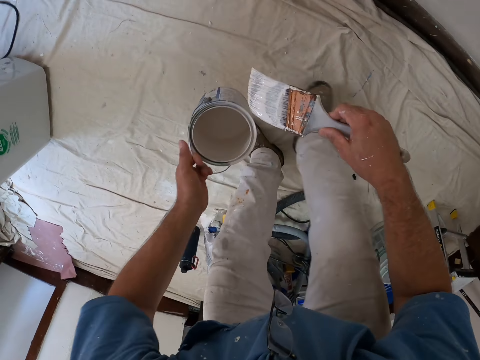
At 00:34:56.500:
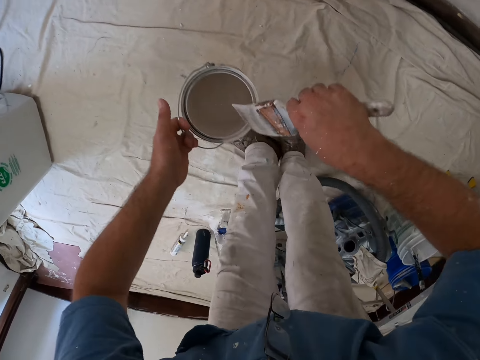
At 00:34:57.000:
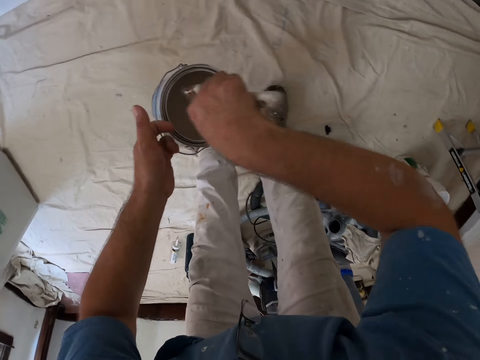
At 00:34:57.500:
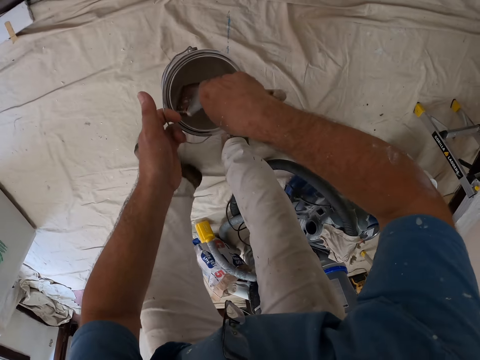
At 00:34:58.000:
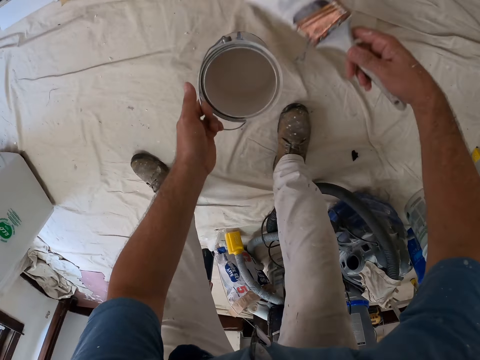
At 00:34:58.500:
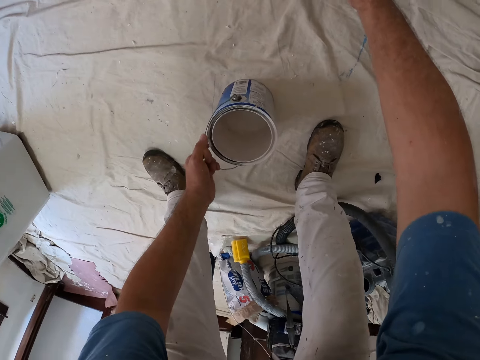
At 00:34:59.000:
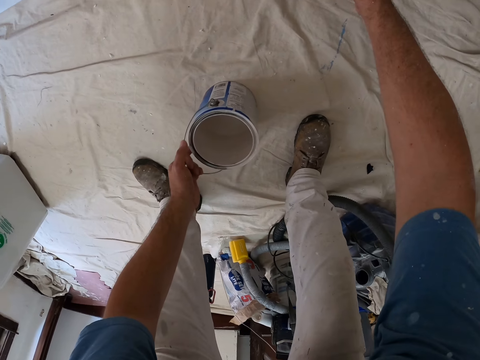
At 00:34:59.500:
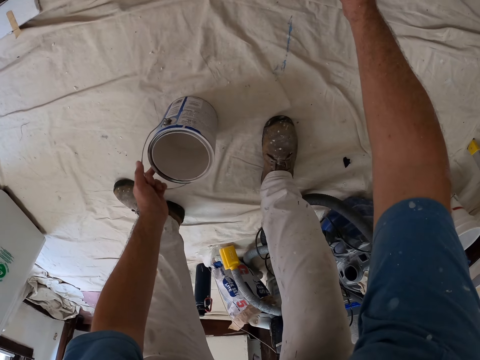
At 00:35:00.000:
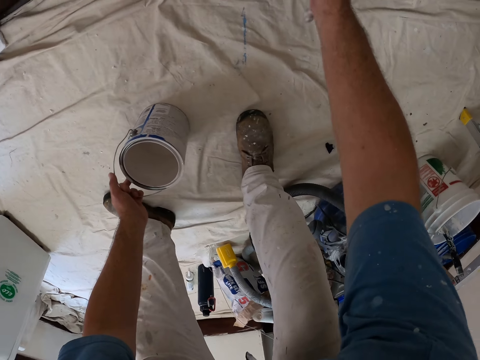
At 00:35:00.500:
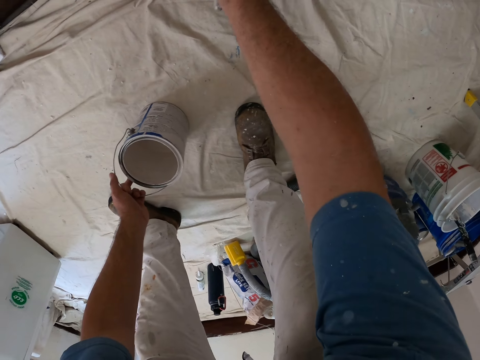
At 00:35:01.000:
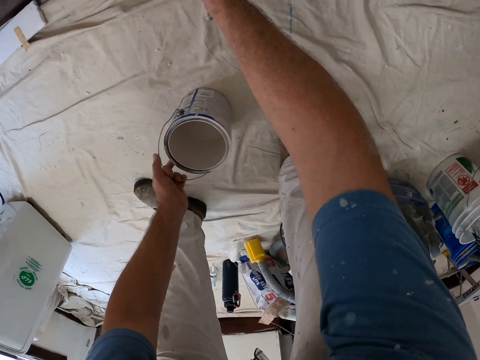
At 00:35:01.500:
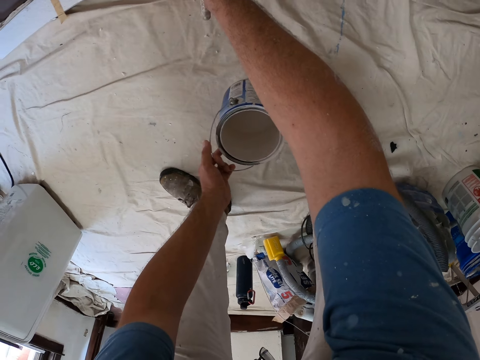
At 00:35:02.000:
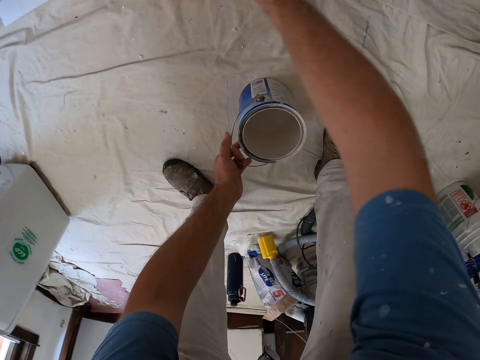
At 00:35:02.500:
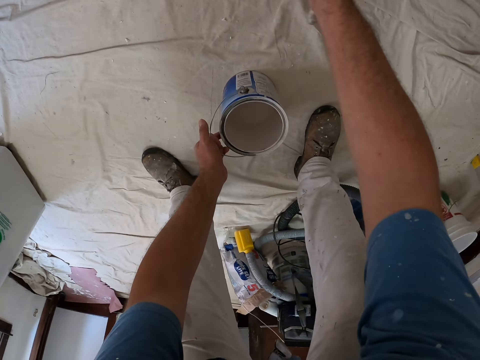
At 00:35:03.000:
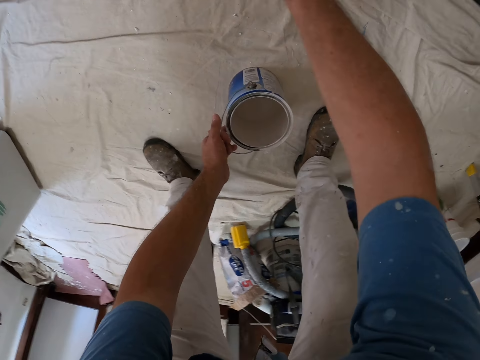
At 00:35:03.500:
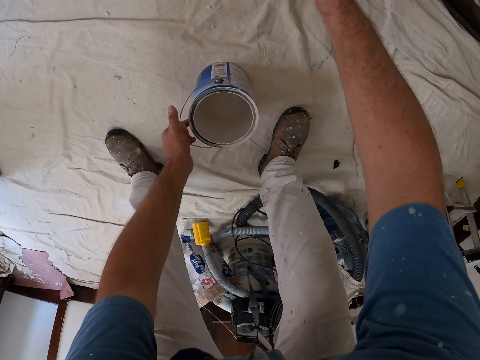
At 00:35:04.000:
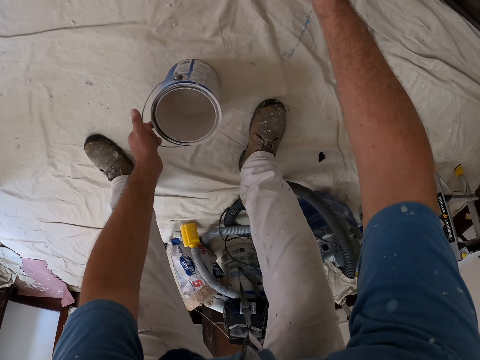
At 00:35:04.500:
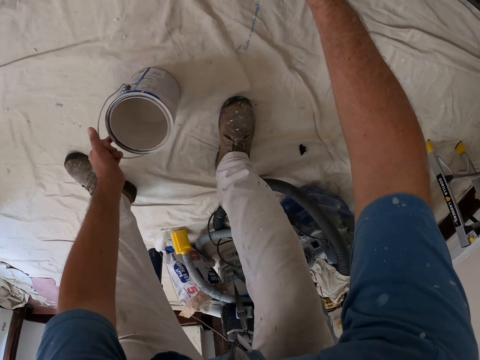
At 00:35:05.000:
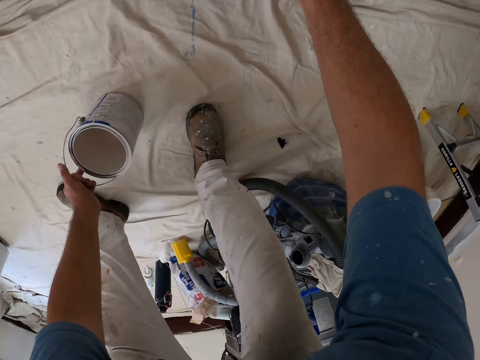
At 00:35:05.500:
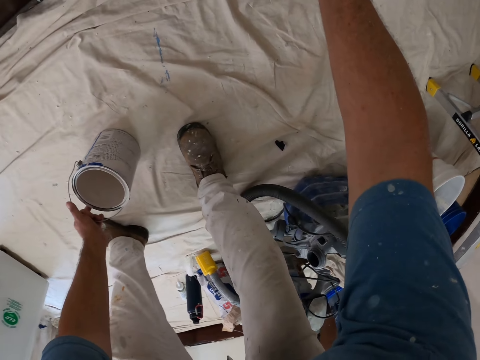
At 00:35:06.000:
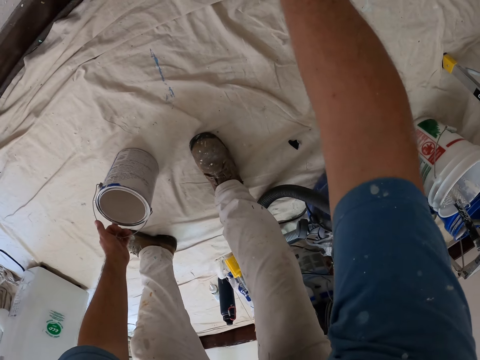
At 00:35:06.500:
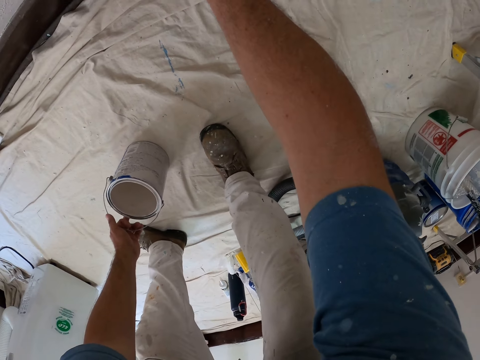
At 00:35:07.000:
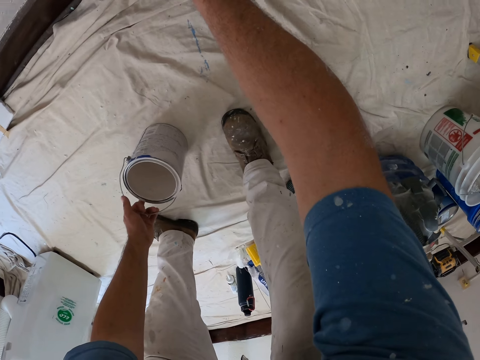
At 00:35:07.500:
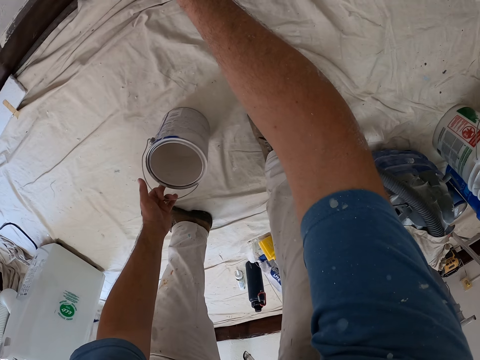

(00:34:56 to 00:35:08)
The camera wearer dips the paint brush in the paint bucket. They paint the wall with the paint brush.

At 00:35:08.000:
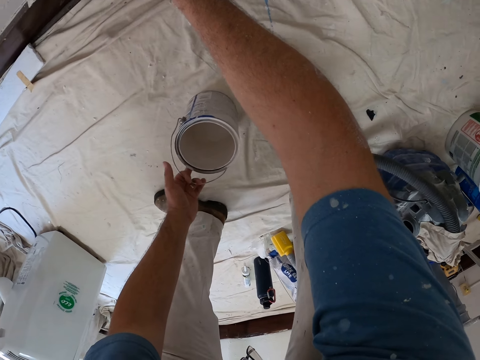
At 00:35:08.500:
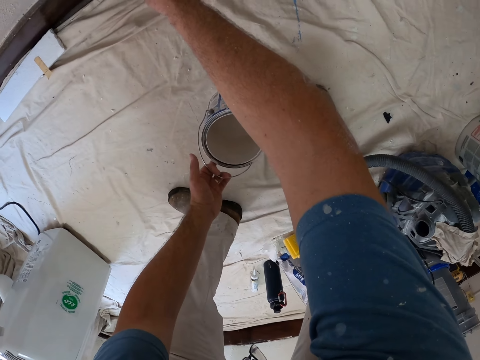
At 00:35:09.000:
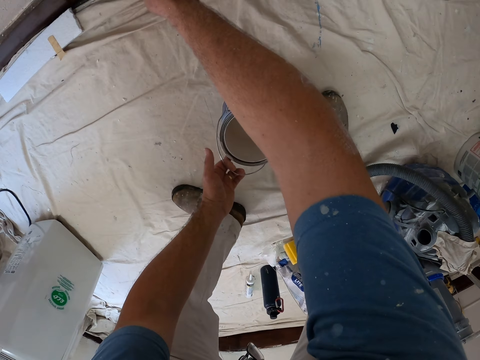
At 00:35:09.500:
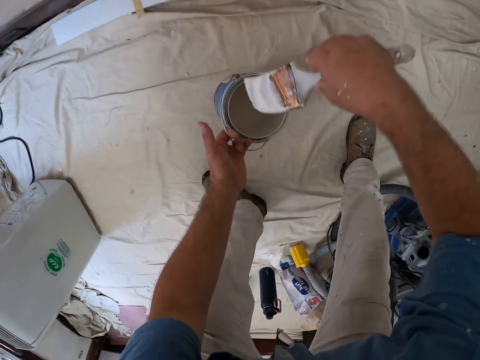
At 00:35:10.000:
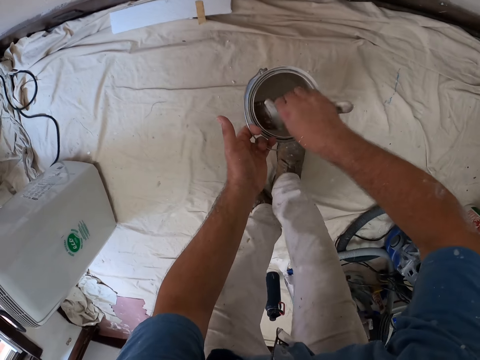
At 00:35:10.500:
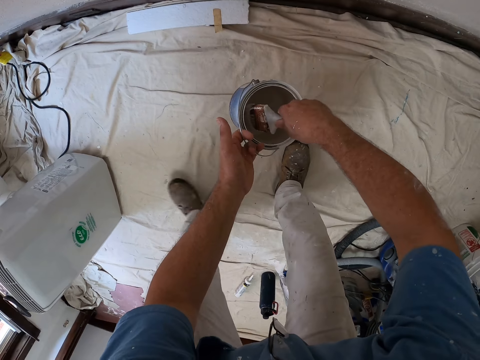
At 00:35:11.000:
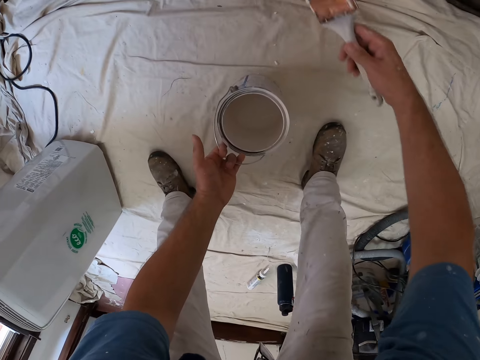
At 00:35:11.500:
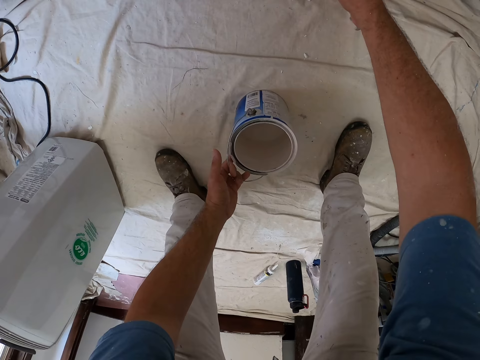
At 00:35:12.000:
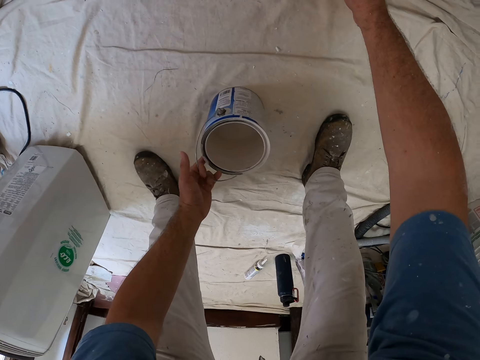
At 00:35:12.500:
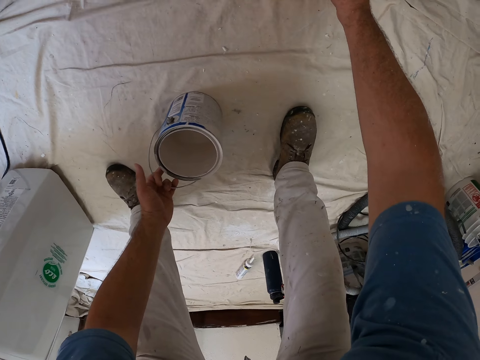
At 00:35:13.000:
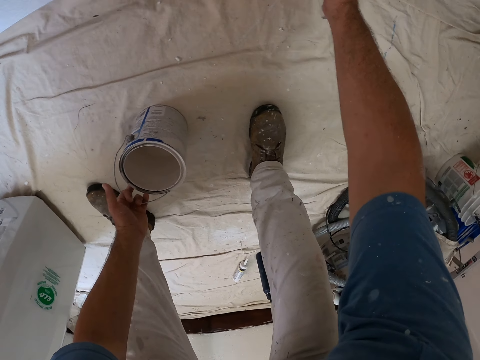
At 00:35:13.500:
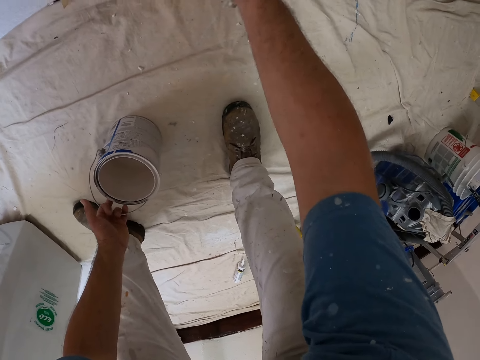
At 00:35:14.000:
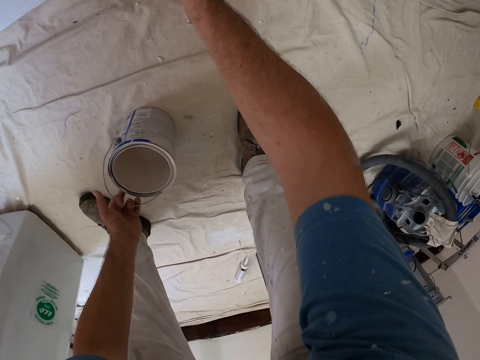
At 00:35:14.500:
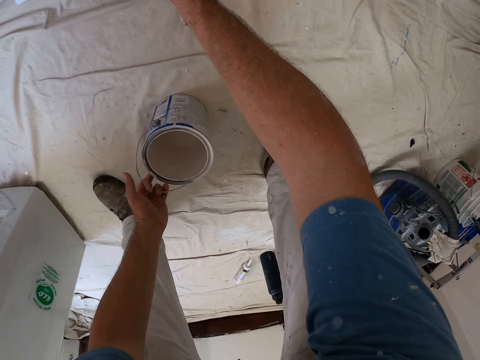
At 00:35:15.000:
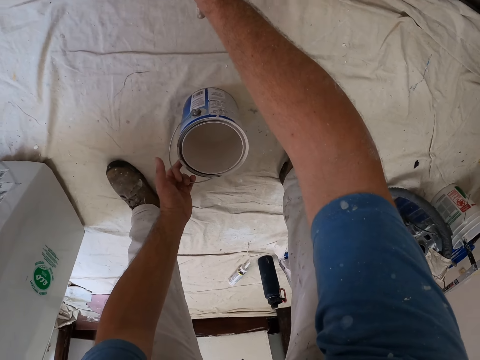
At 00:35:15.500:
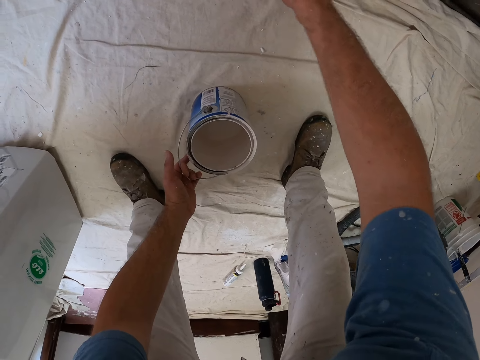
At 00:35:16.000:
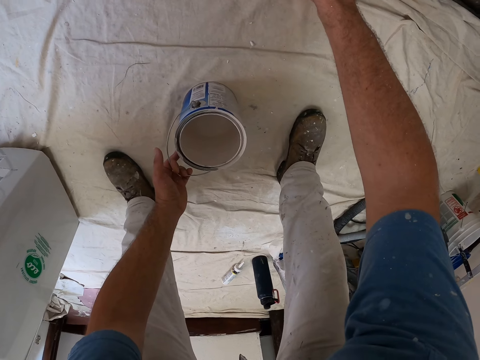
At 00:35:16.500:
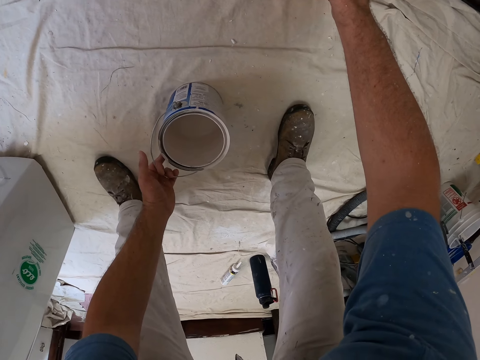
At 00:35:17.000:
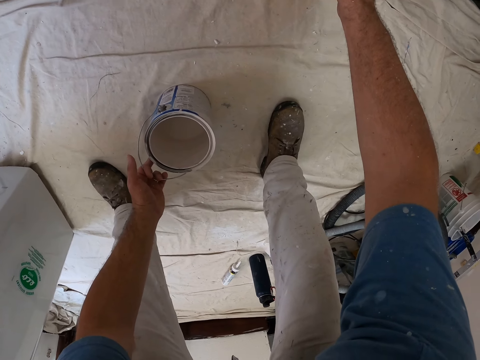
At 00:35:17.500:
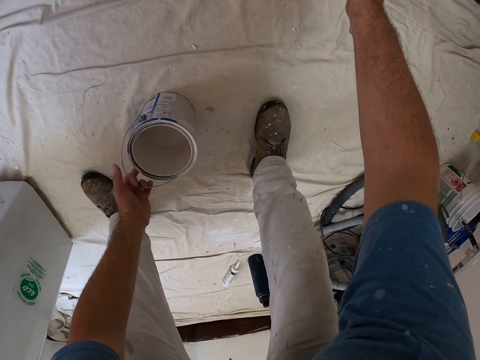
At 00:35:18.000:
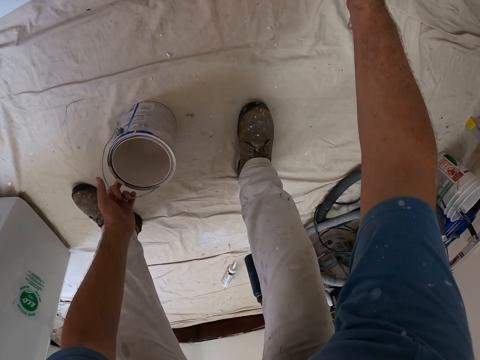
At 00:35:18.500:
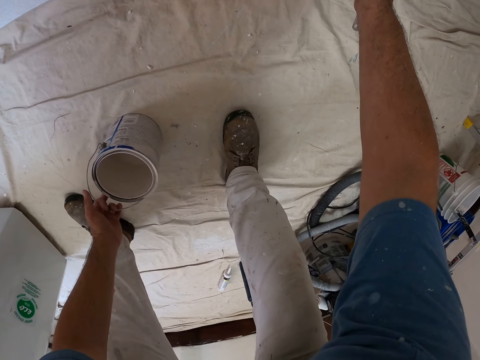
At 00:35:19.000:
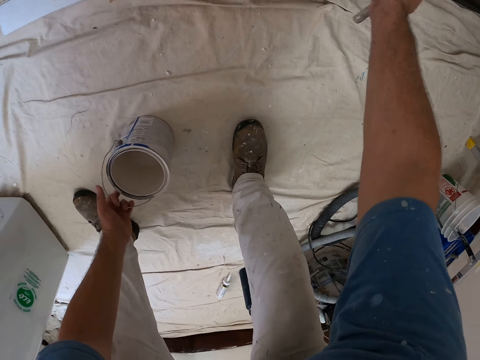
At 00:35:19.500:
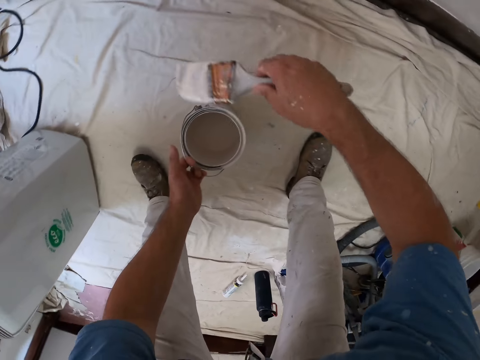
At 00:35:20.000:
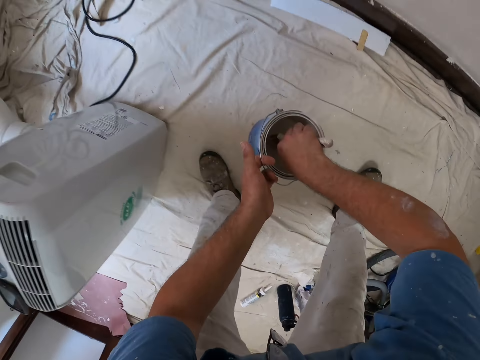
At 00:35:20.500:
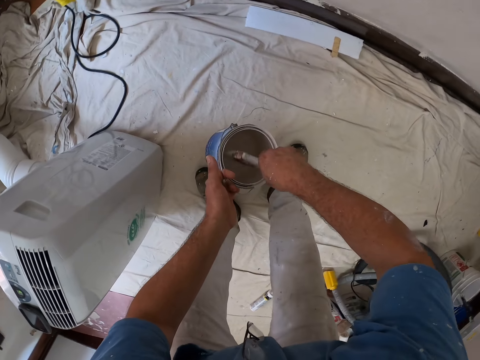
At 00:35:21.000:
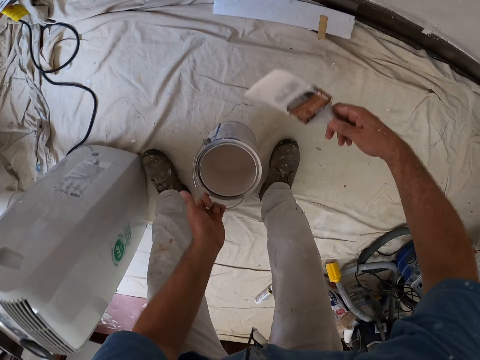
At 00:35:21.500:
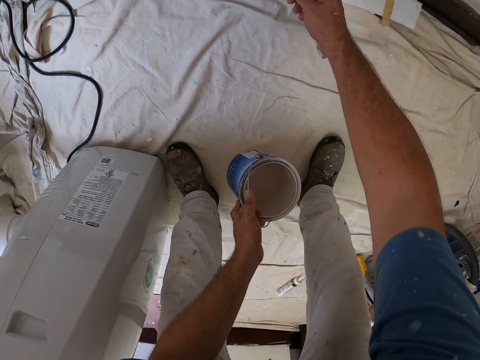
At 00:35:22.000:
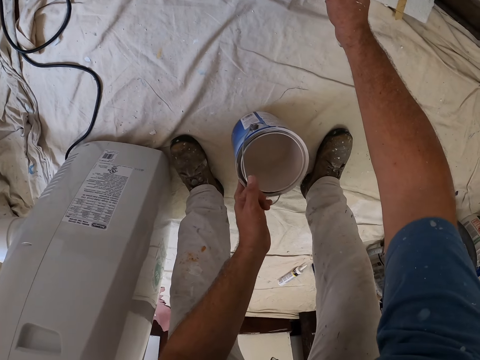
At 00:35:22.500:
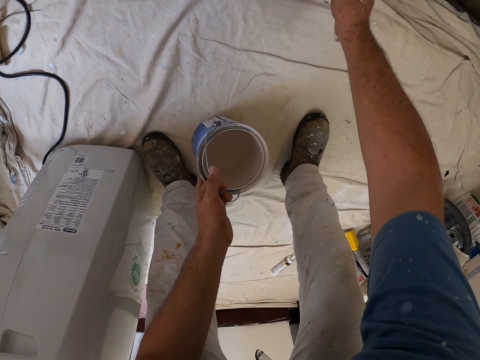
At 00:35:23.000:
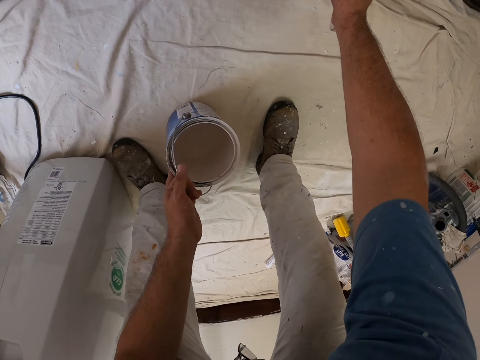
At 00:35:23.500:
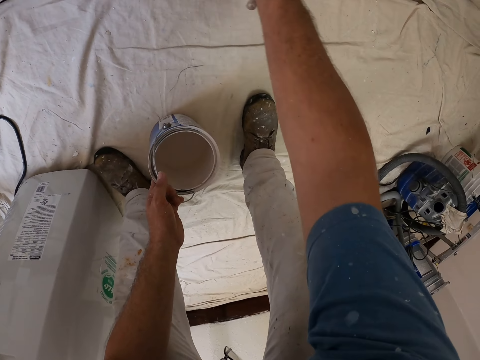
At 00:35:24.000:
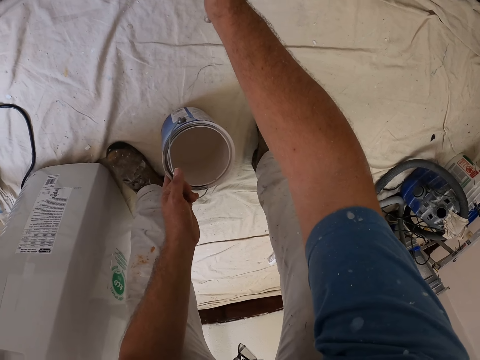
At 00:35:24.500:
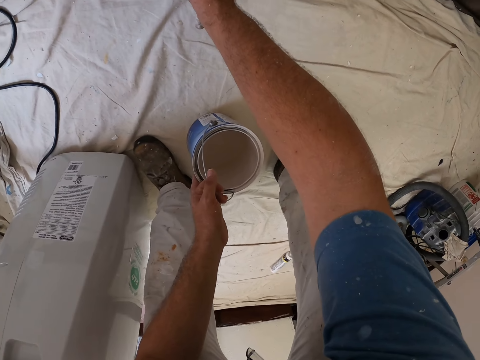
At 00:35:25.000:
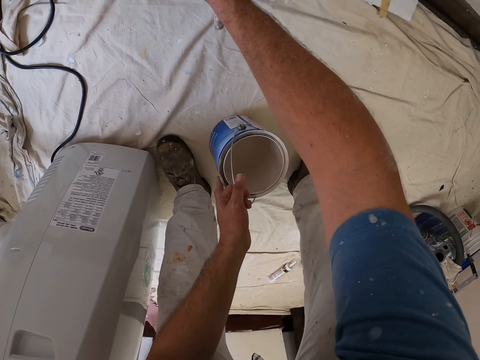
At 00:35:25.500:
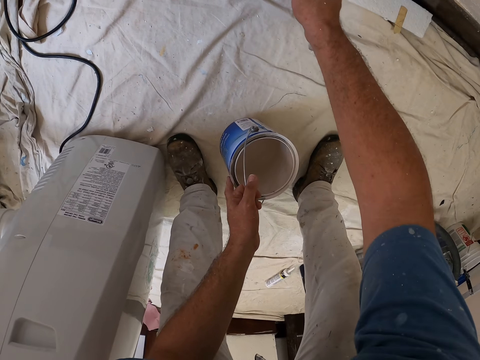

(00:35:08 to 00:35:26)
The camera wearer dips the paint brush in the paint bucket. They hold a painting jar. They paint the wall with the paint brush. They are holding the painting jar. They dip the paint brush in the paint bucket. They paint the wall with the paint brush.
